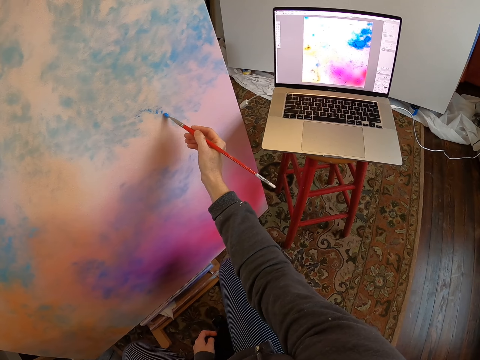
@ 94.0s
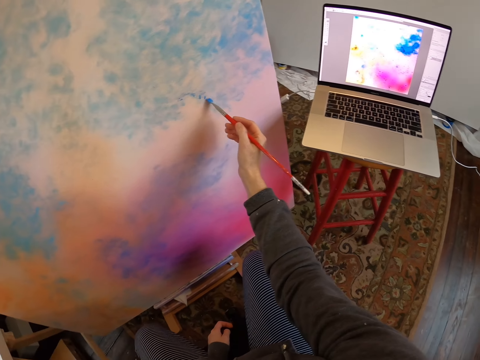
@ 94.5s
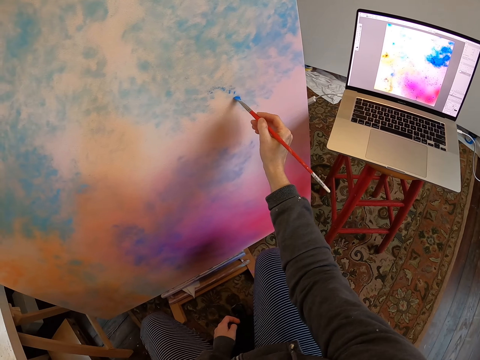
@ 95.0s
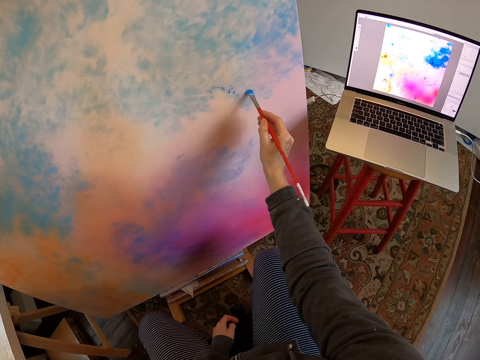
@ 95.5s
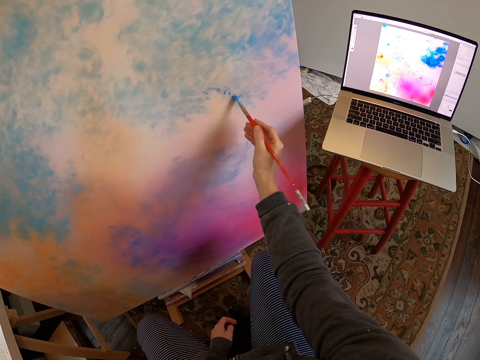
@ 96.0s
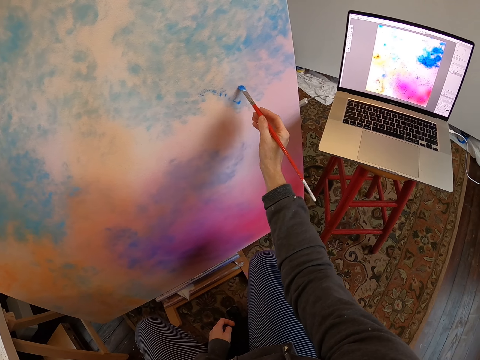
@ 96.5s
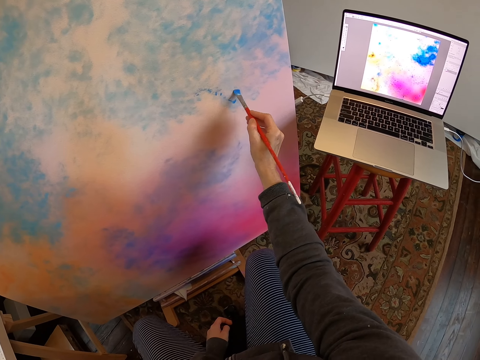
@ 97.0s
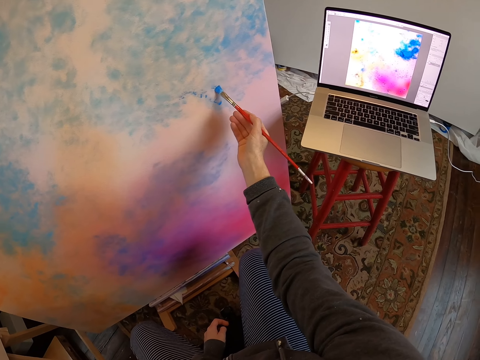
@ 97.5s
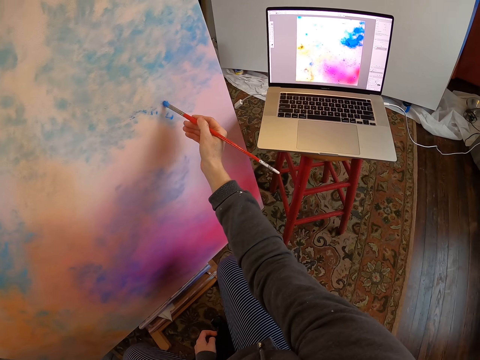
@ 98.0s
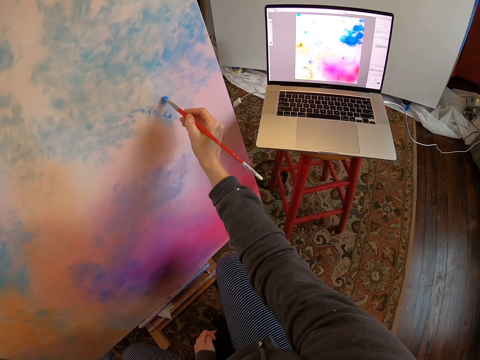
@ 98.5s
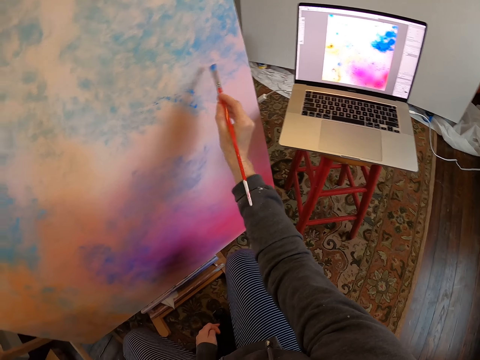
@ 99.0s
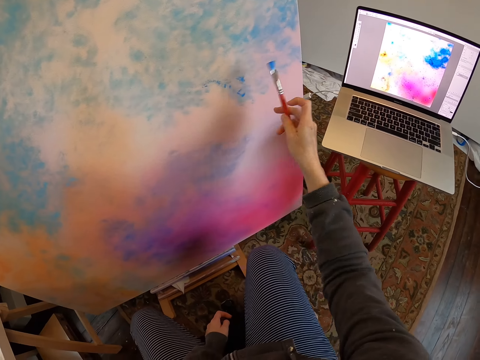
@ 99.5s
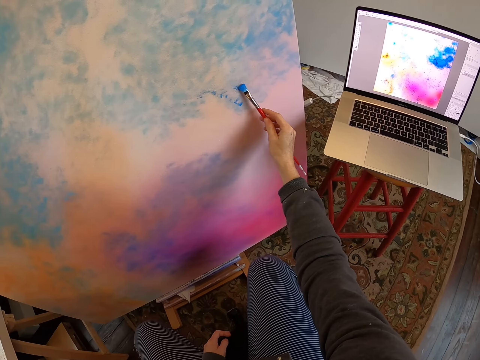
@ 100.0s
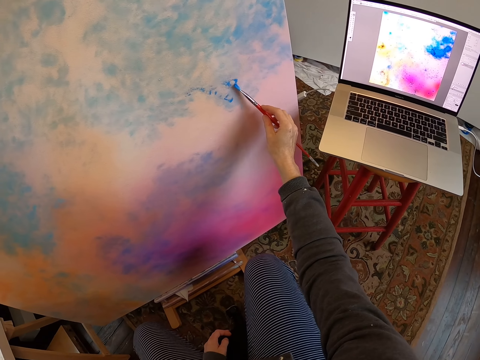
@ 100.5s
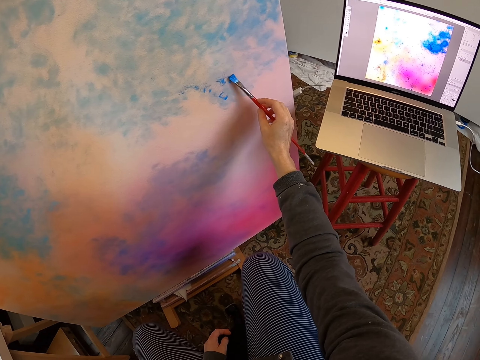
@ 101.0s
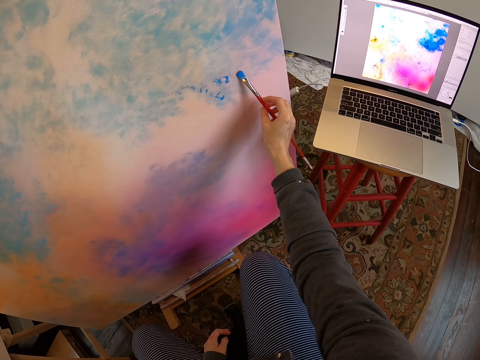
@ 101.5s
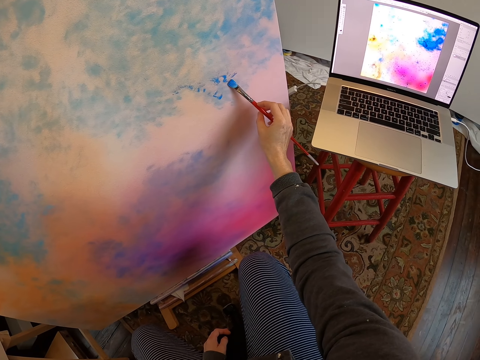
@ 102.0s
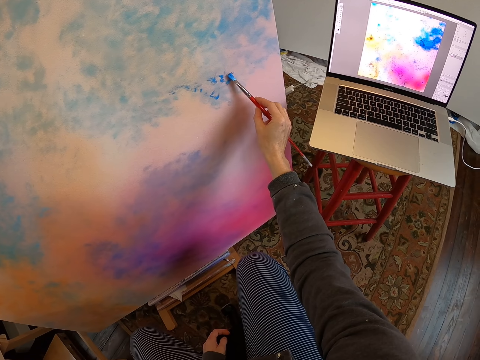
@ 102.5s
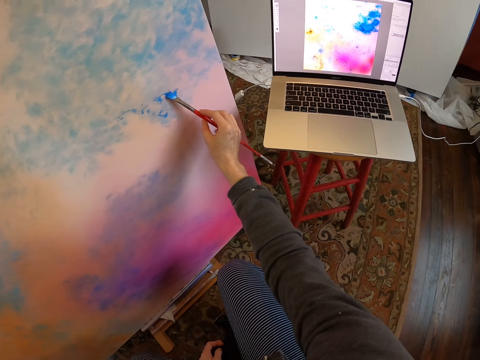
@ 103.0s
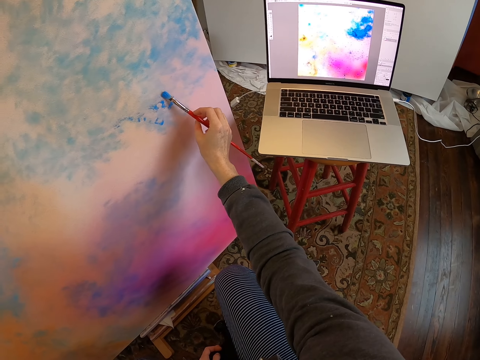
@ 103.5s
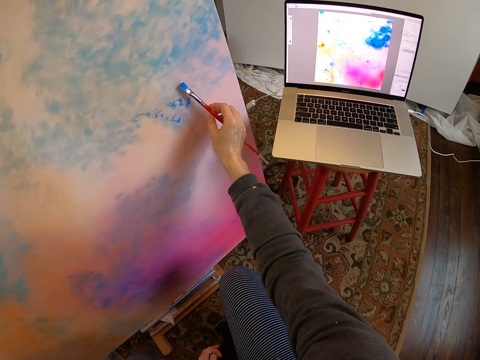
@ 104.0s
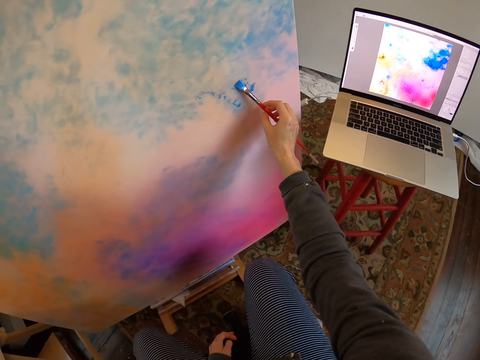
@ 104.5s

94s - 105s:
The camera wearer flips the paint brush on the hand. They draw on the board.

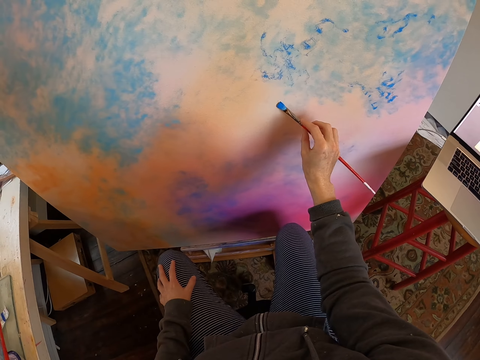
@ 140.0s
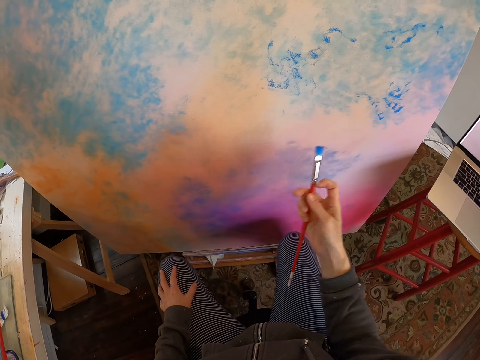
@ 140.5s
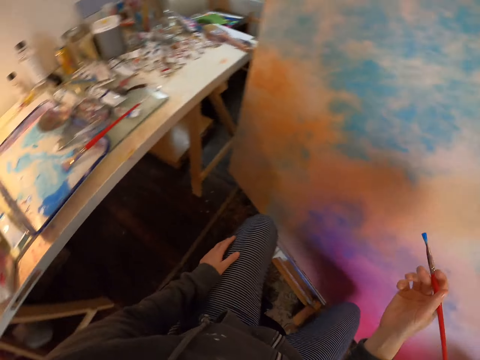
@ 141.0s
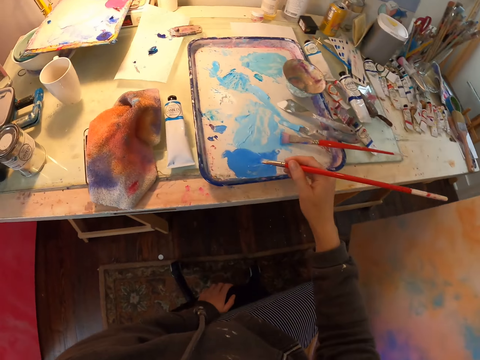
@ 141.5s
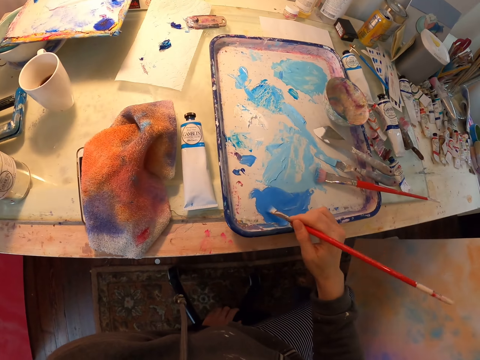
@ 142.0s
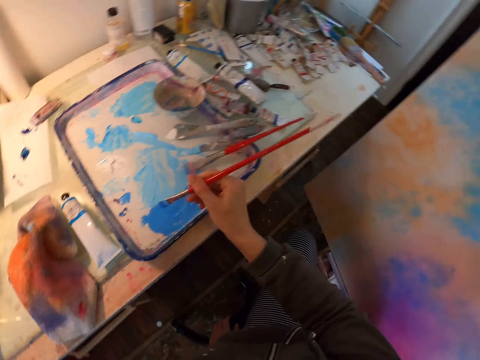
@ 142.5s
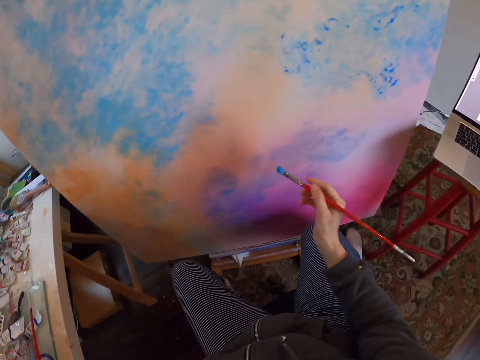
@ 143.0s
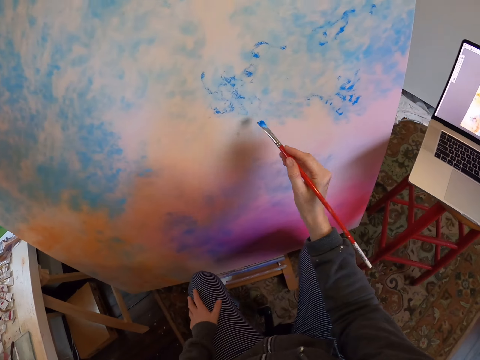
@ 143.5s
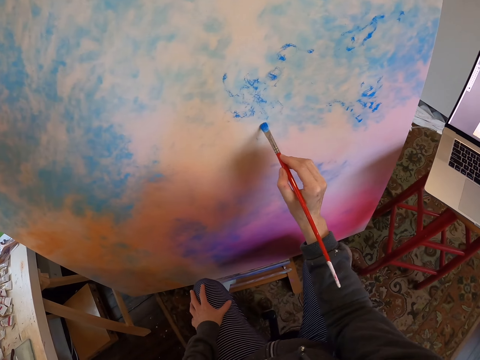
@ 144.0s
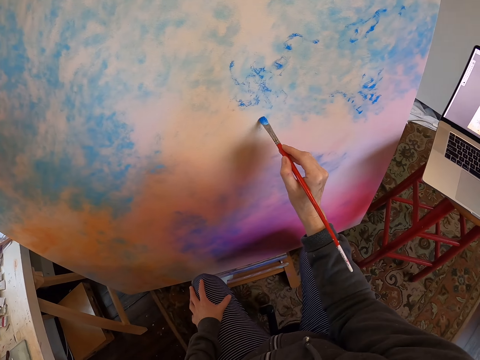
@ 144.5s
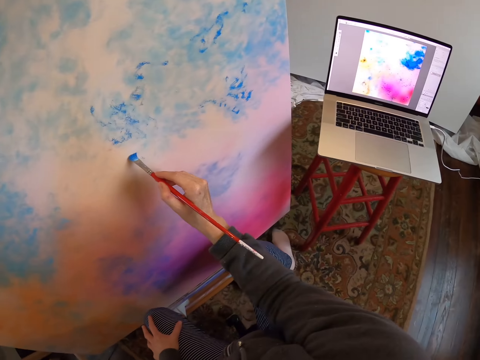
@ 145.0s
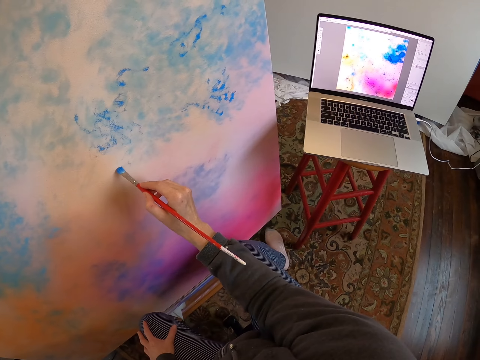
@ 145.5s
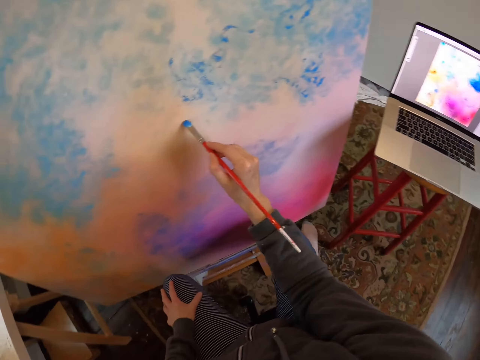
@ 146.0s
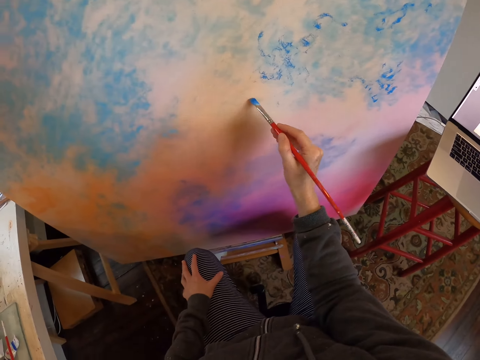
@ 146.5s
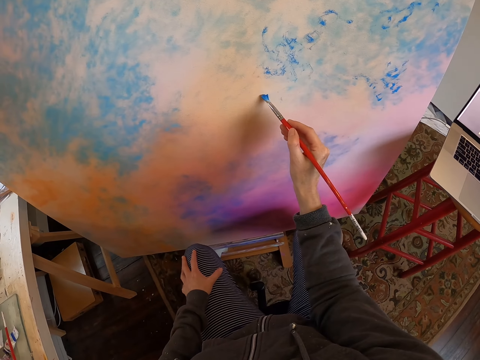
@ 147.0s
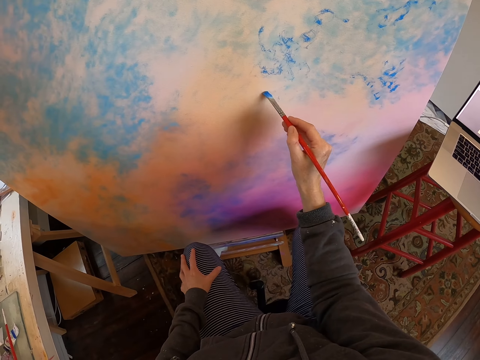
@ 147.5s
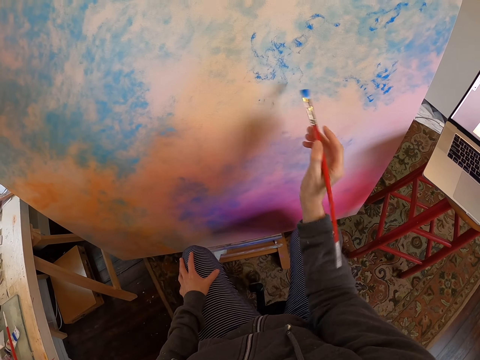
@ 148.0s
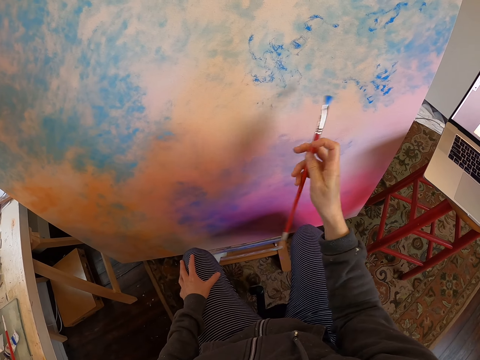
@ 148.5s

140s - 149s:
The camera wearer turns. They dip the paint brush in the paint. They draw on the board.

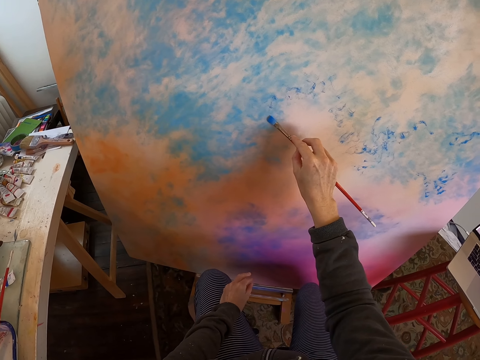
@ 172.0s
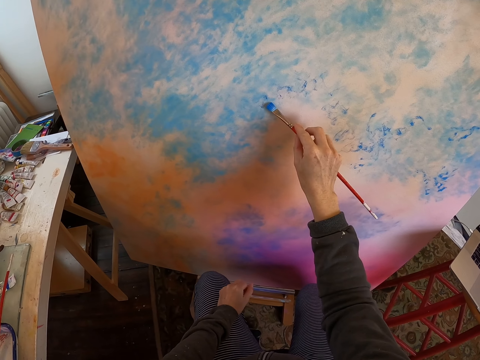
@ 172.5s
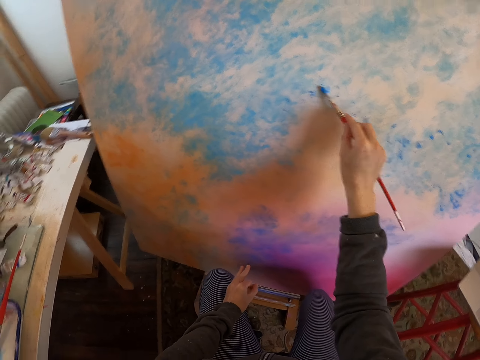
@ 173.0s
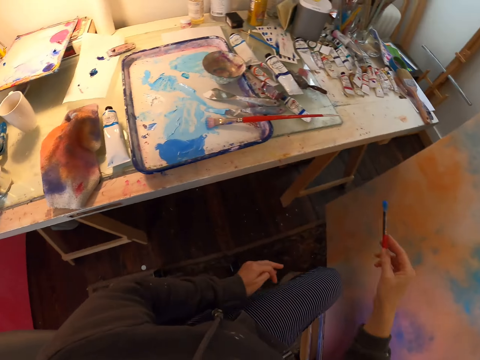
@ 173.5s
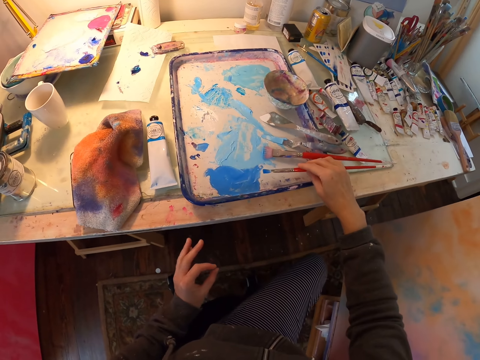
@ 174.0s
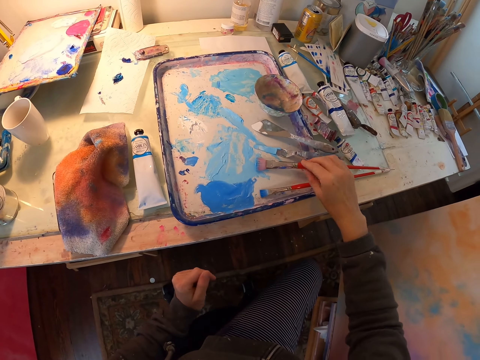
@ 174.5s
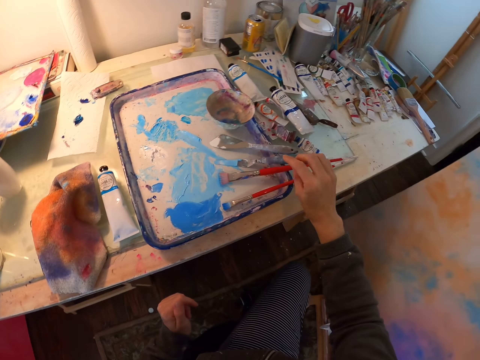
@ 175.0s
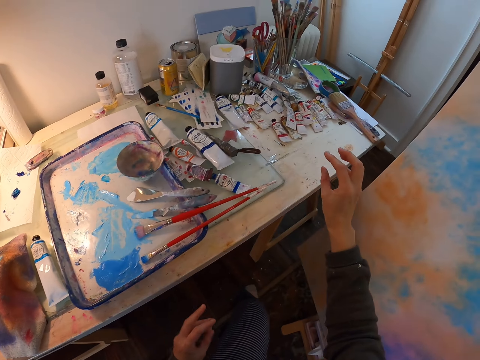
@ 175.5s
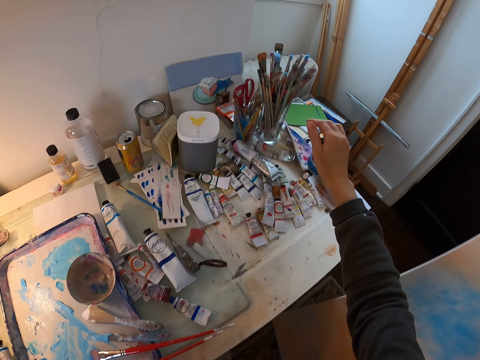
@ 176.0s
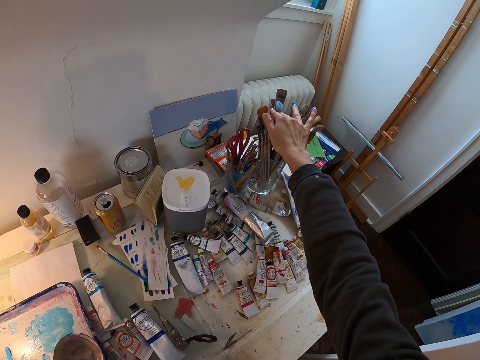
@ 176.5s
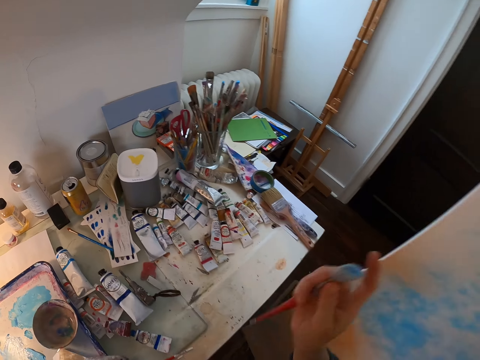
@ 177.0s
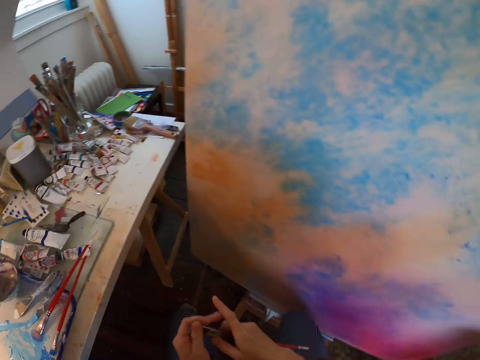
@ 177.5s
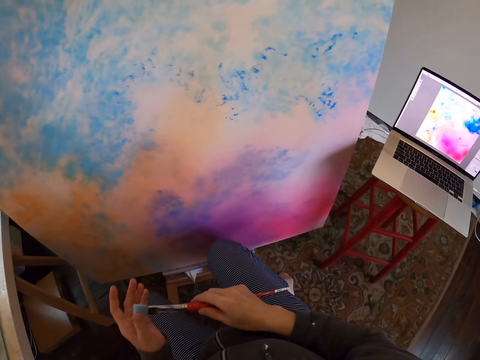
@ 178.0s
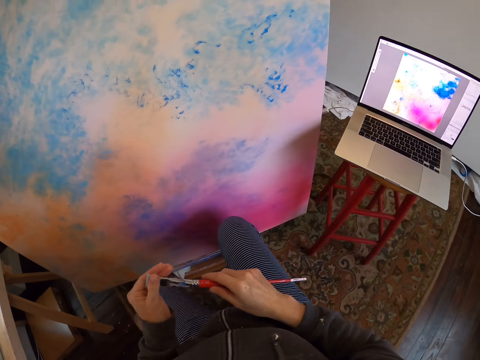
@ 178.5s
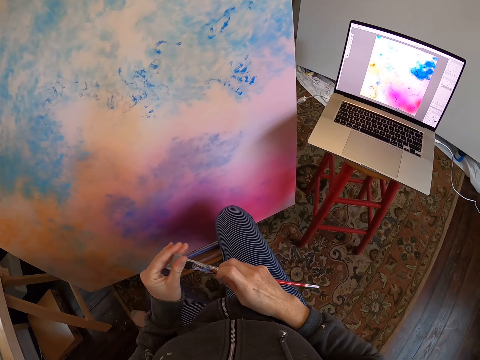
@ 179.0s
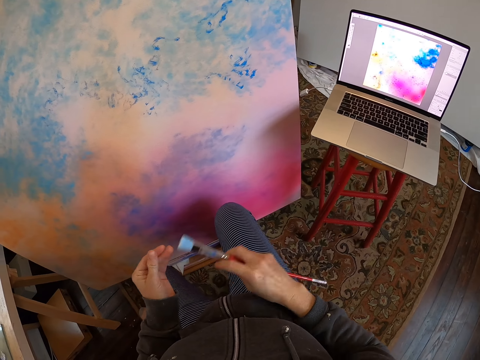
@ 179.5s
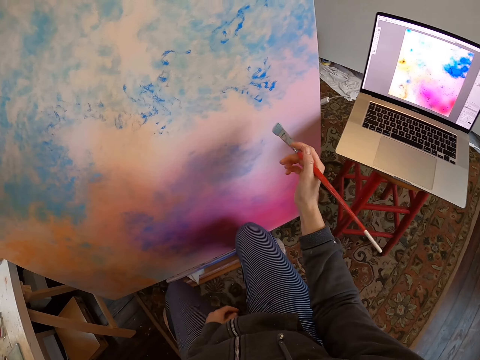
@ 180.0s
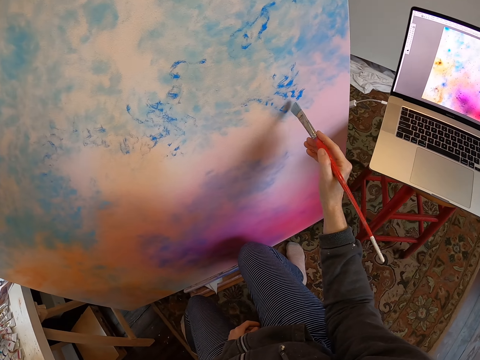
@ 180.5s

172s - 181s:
The camera wearer turns. They drop the paint brush in the paint bowl or tray. They pick up a paint brush. They hold the tip of the paint brush with the left hand. They paint.
